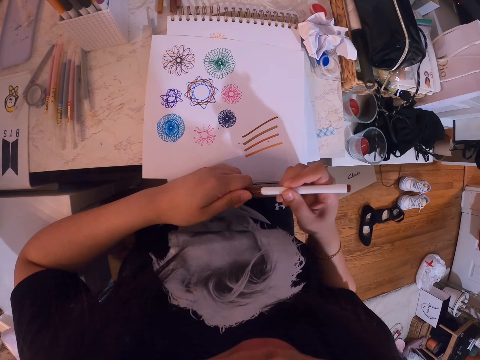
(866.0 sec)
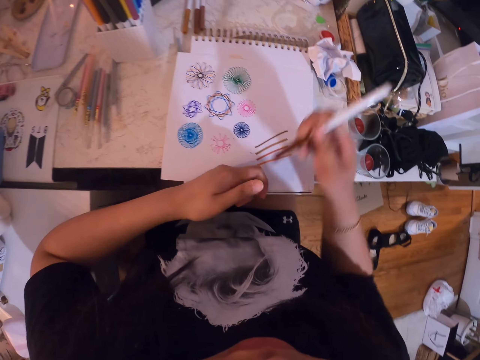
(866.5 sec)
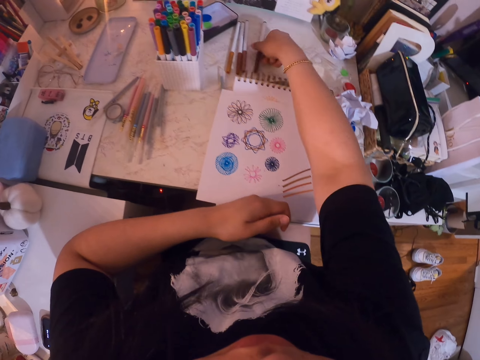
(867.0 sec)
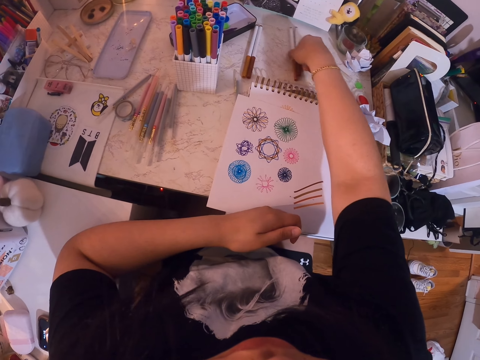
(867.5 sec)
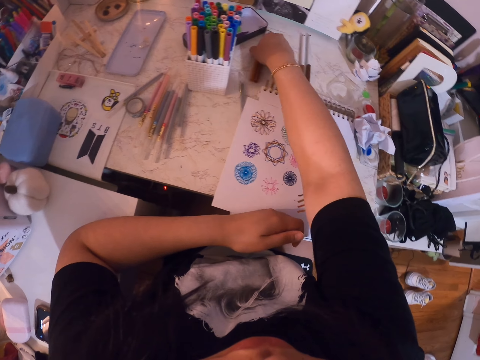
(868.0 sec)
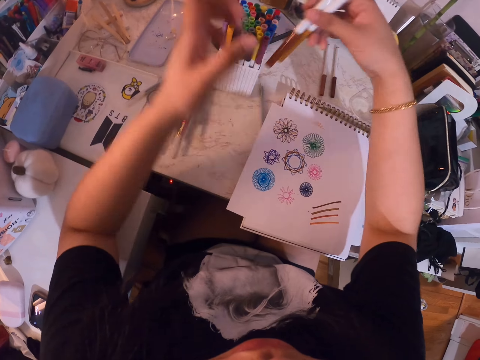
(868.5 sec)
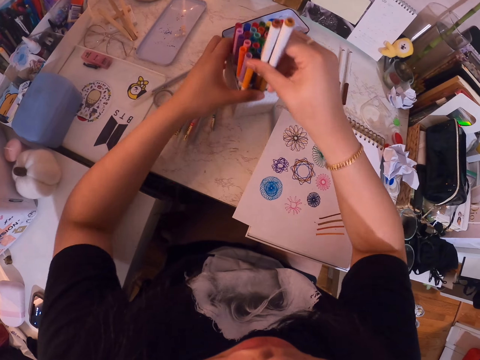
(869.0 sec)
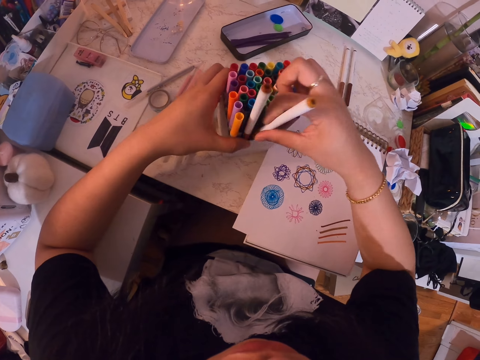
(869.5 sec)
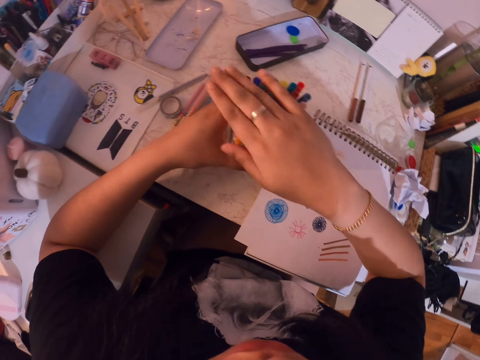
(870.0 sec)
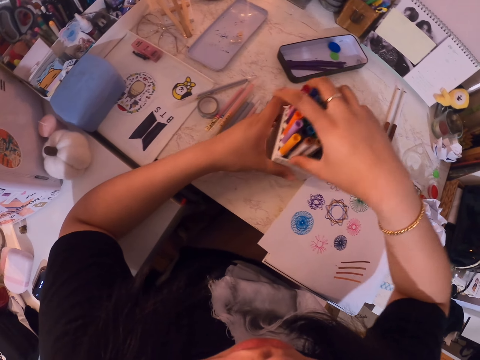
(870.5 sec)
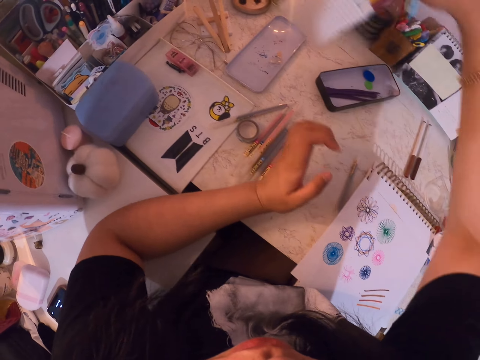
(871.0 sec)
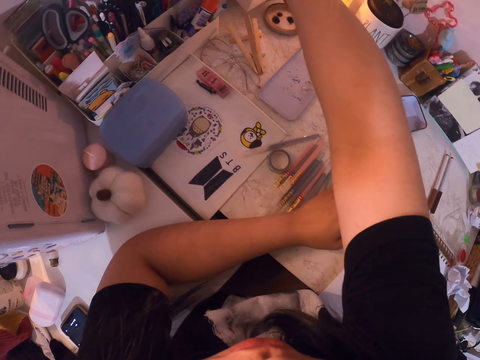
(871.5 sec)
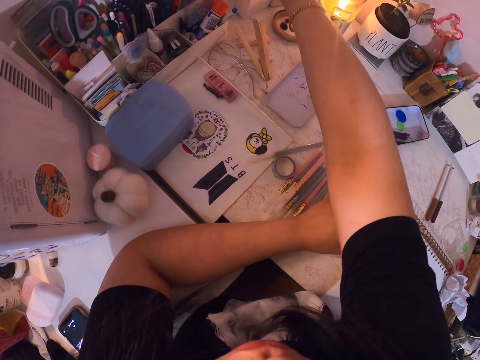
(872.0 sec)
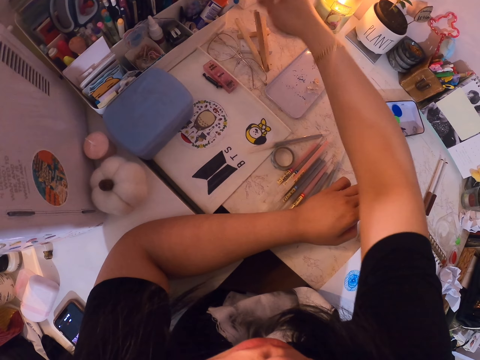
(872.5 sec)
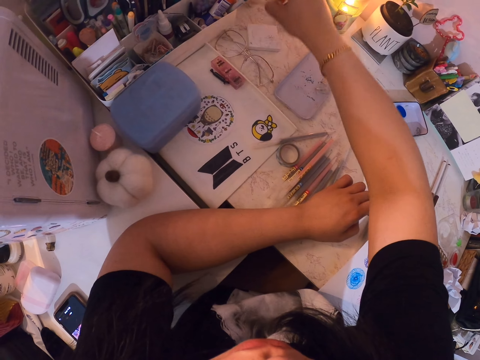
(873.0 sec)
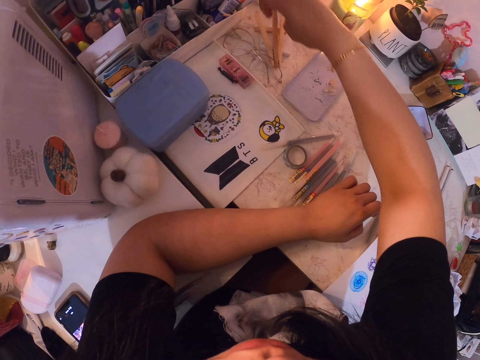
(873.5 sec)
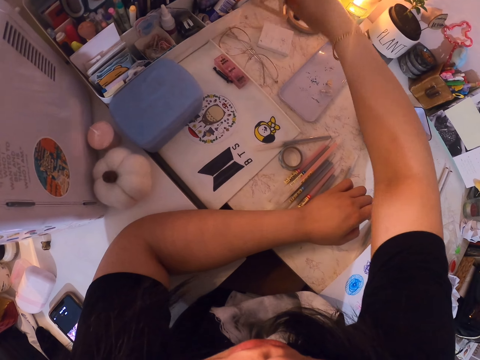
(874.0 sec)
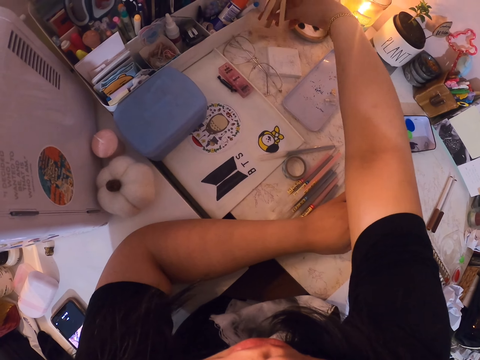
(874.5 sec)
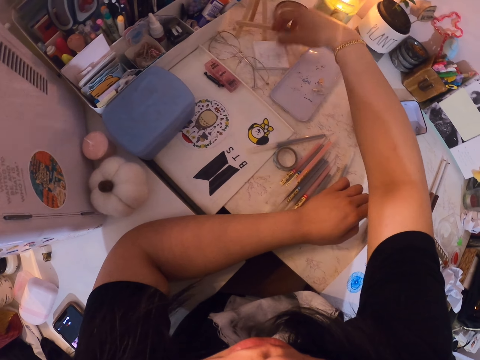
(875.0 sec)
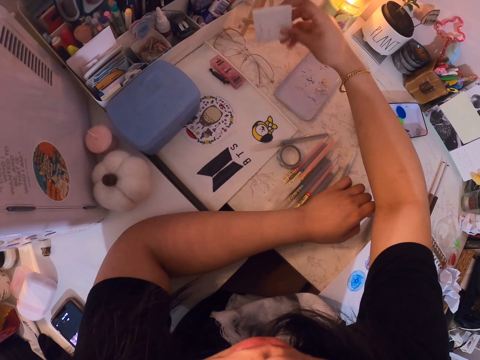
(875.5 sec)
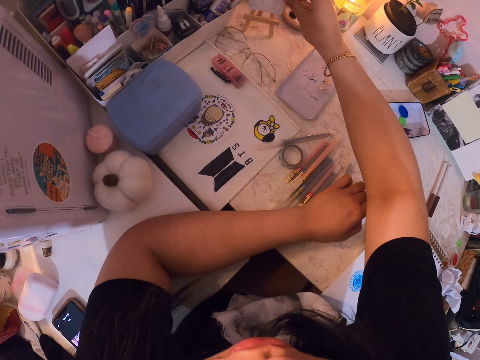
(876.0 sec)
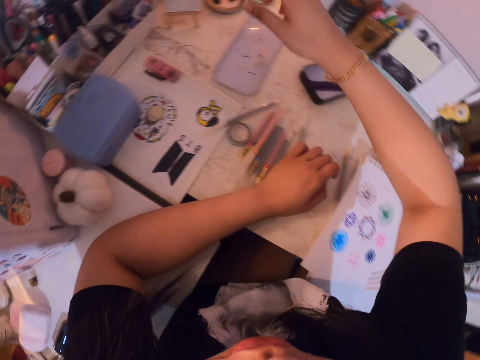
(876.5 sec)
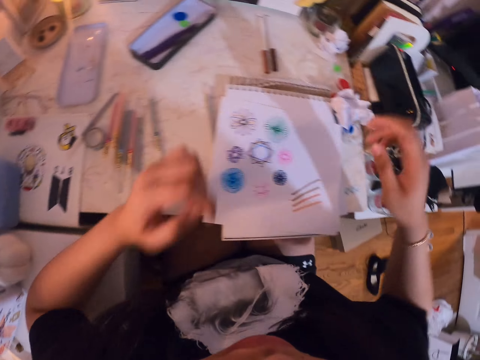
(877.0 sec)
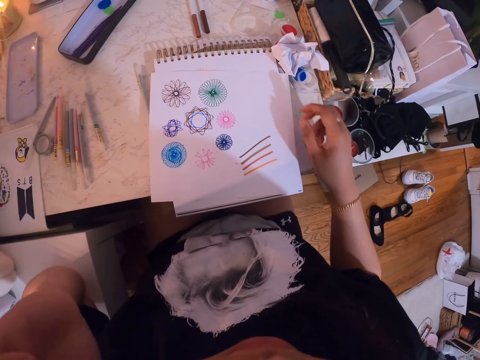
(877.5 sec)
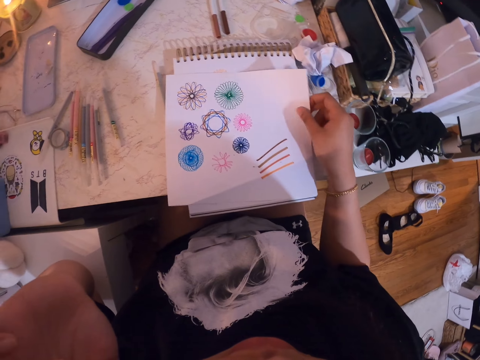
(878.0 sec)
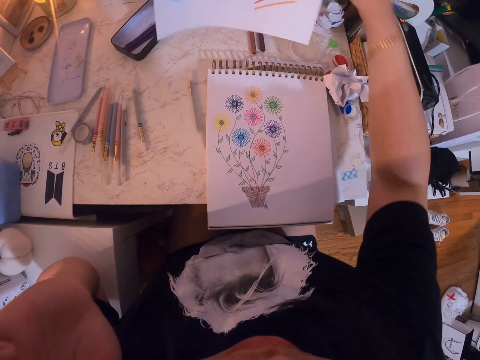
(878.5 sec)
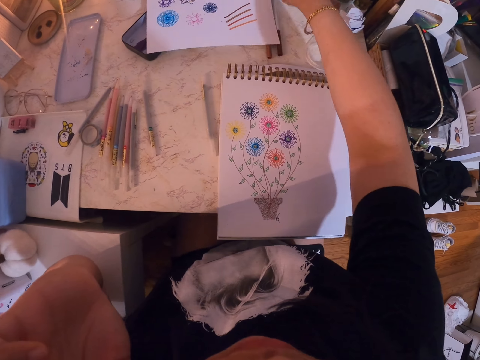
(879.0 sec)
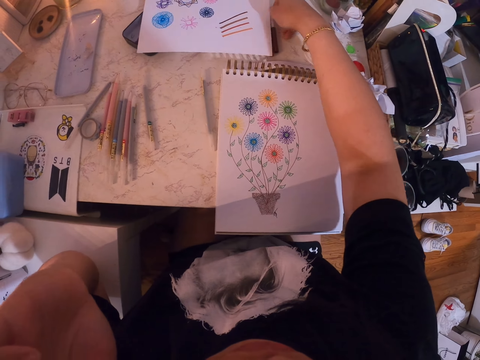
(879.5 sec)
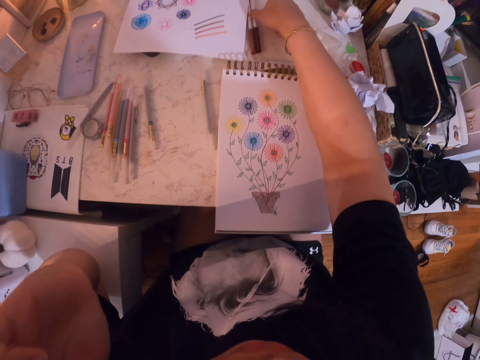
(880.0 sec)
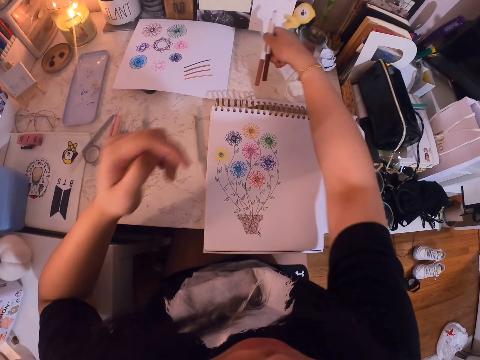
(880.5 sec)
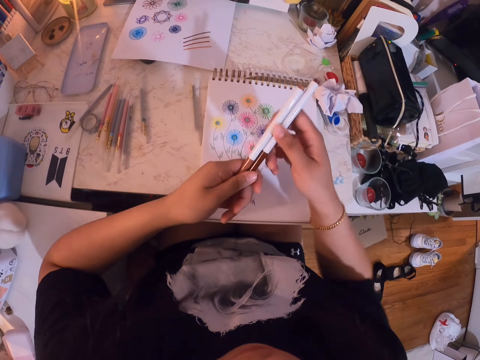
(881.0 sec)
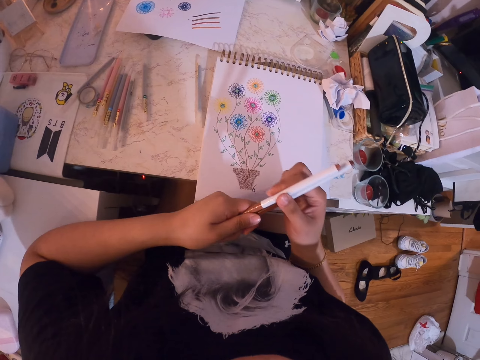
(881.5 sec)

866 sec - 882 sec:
The camera wearer closes the pen lid. They put down the pen, move pens and pick up pens. They return the two pens in the pen box. They pick up the pen box. They pick up the pen box again. They place back the box. They pick up a mini art stand. They put up the wooden stand on the table. They pick up a mini canvas. They place the pad on the stand. They lift the left hand to something. They move the art paper from the book. They put down the art paper. They pick the two pens from the table.

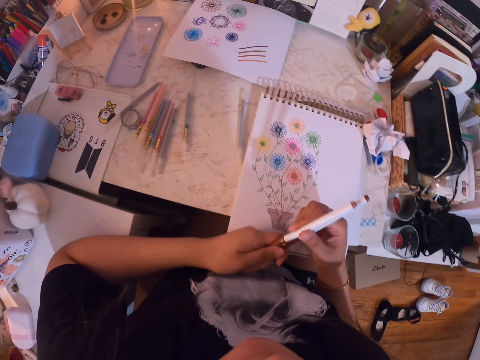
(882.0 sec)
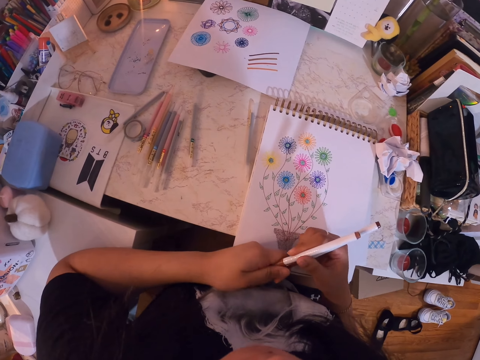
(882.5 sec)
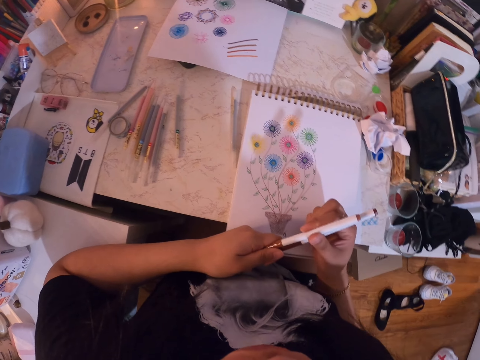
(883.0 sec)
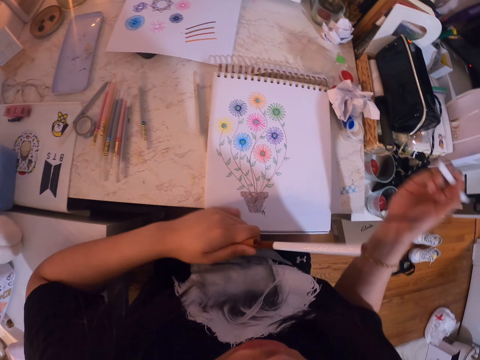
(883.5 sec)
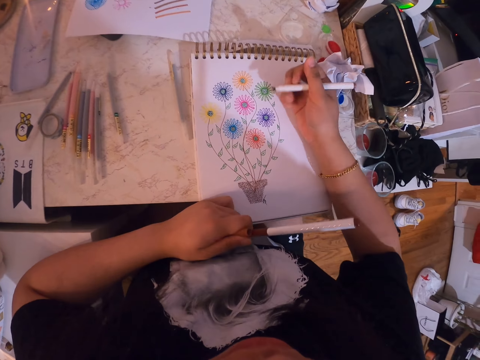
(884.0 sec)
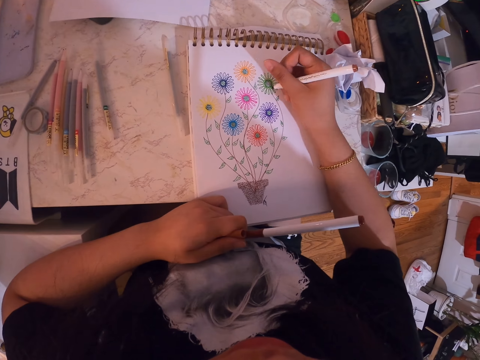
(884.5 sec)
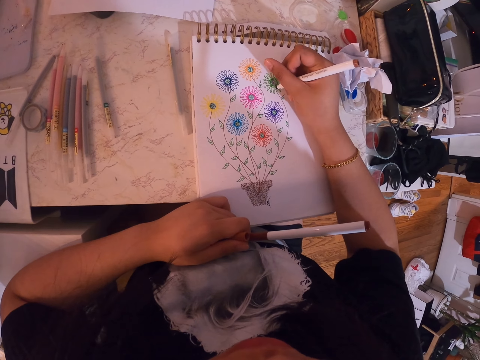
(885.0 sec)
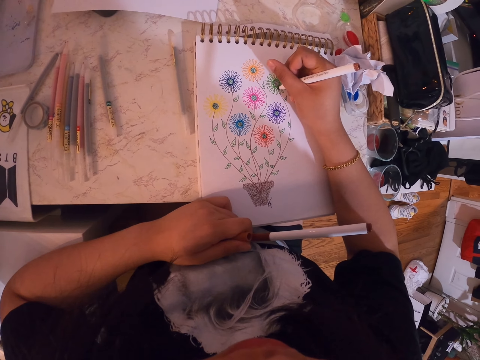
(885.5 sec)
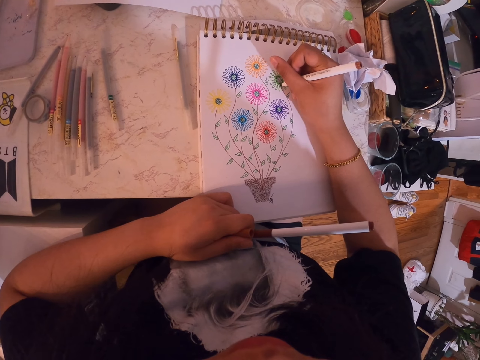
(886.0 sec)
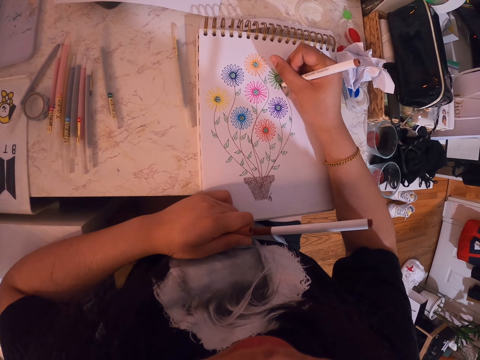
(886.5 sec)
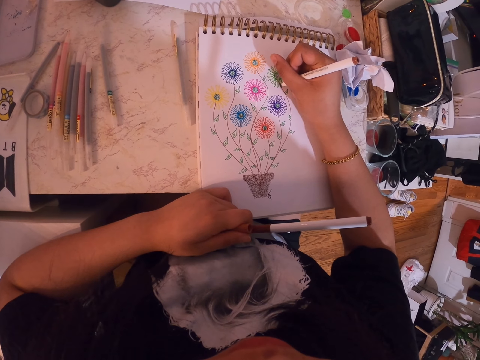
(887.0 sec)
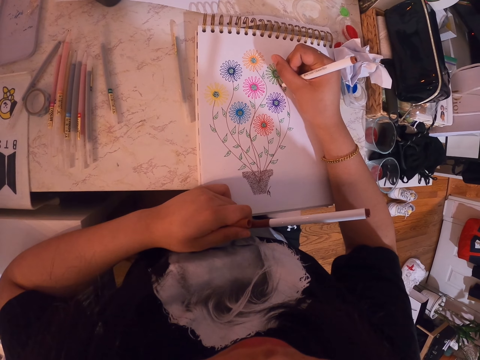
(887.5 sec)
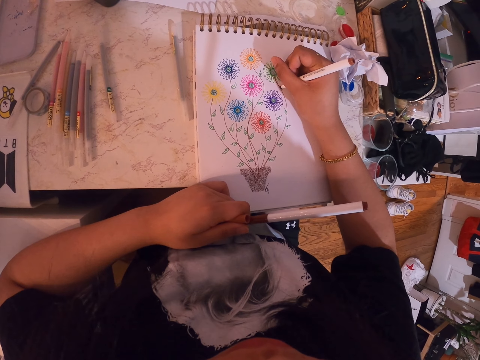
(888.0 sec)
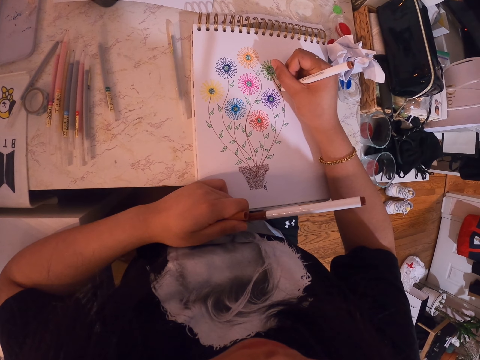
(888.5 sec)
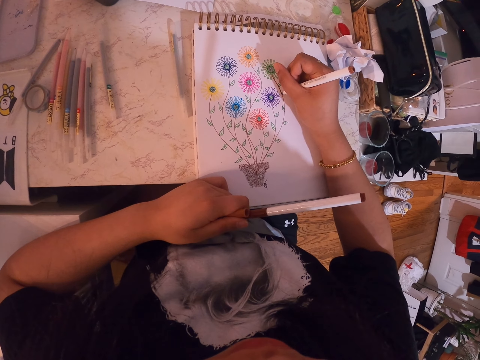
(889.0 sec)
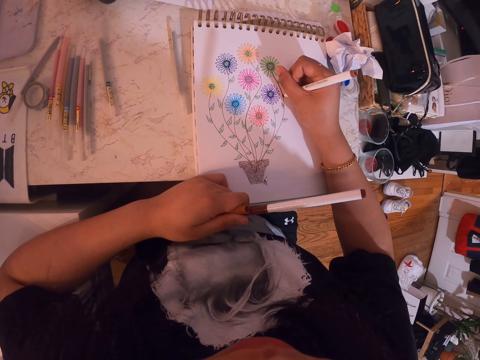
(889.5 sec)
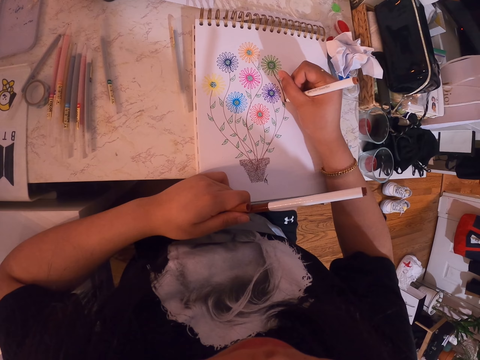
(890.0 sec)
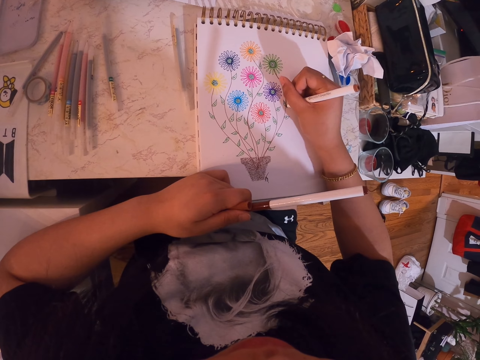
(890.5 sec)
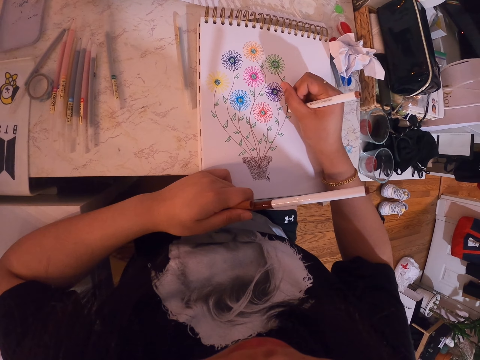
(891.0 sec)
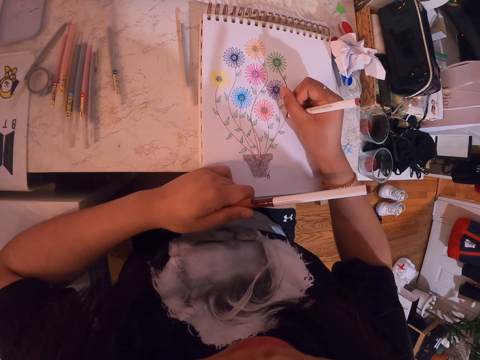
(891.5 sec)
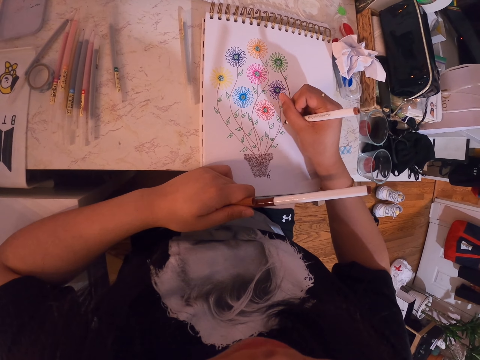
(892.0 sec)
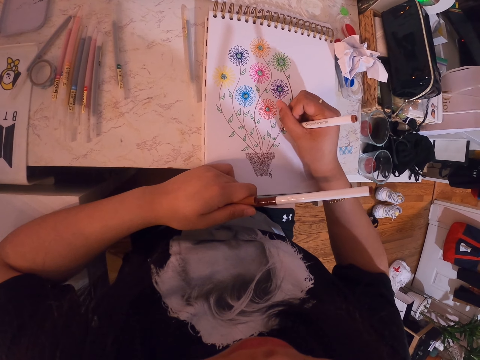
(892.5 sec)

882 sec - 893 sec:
The camera wearer opens the pen lid. They redraw the lines on the book with the pen.
